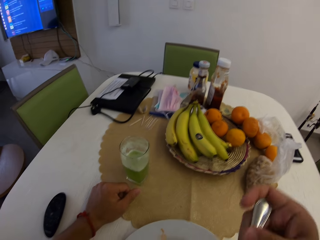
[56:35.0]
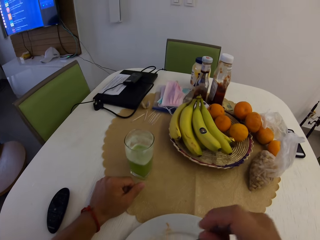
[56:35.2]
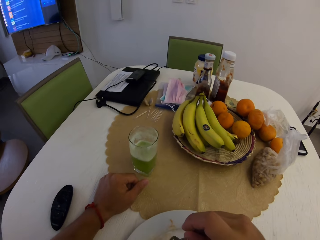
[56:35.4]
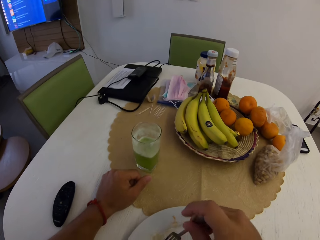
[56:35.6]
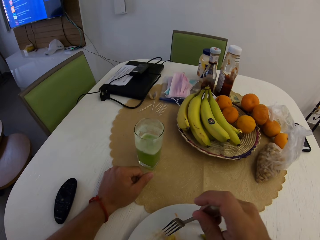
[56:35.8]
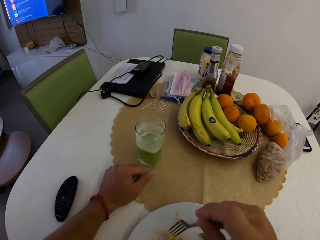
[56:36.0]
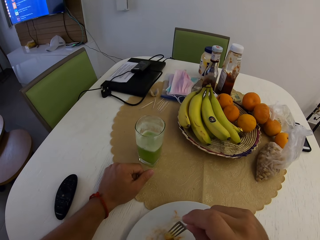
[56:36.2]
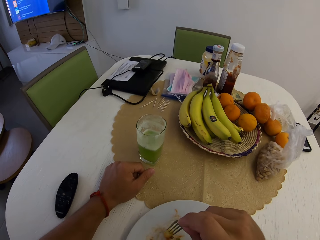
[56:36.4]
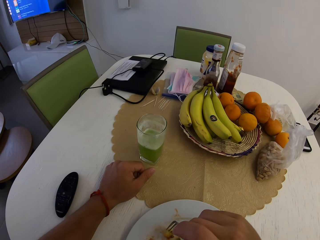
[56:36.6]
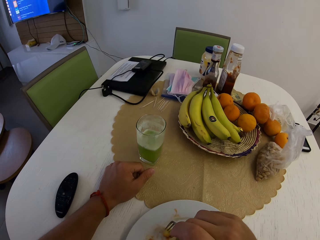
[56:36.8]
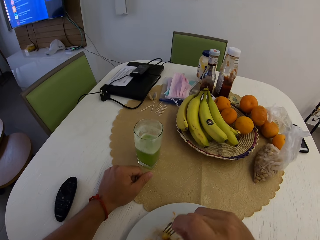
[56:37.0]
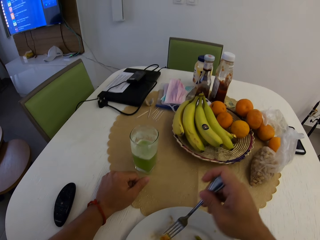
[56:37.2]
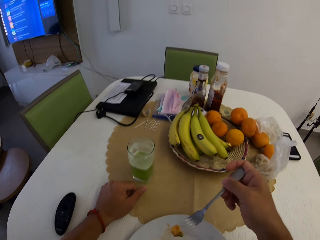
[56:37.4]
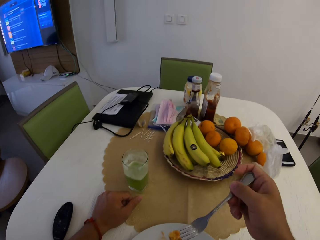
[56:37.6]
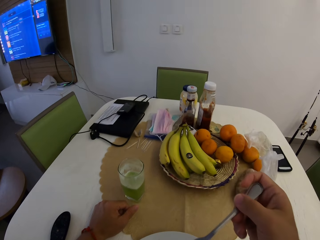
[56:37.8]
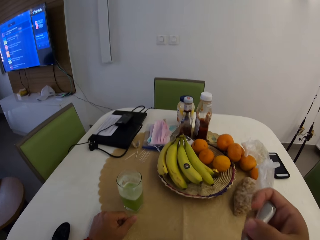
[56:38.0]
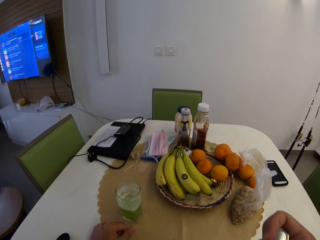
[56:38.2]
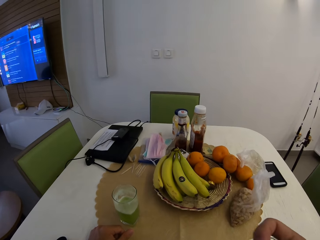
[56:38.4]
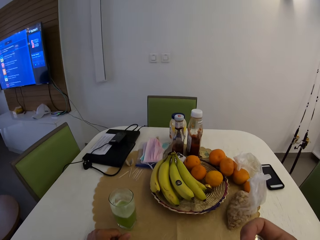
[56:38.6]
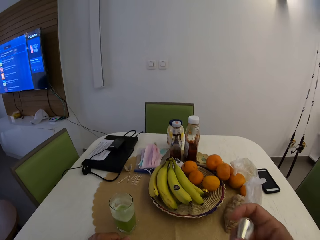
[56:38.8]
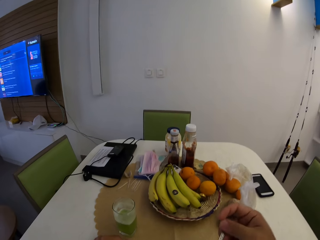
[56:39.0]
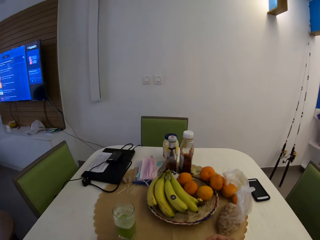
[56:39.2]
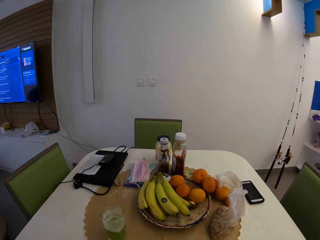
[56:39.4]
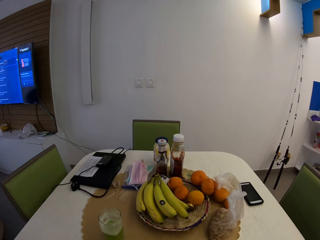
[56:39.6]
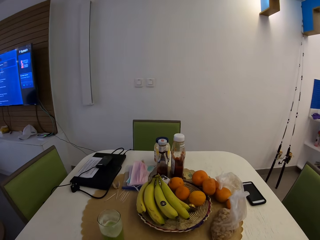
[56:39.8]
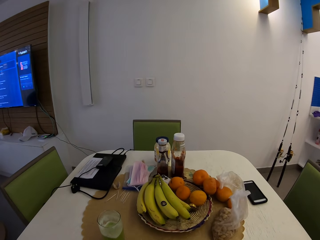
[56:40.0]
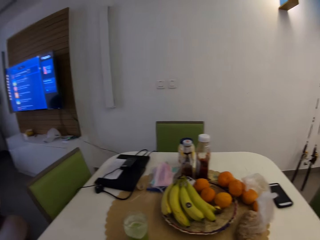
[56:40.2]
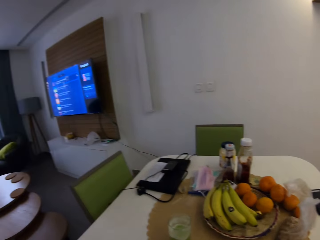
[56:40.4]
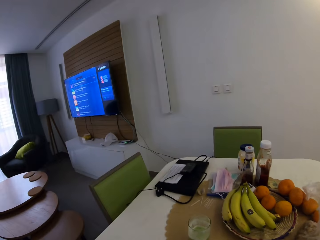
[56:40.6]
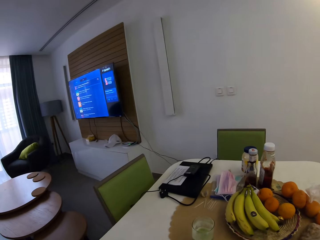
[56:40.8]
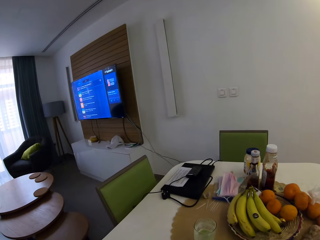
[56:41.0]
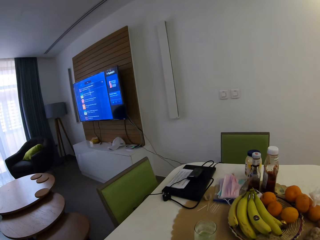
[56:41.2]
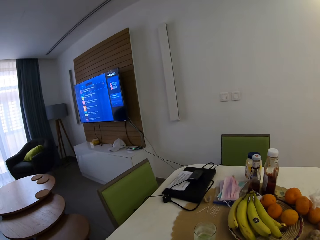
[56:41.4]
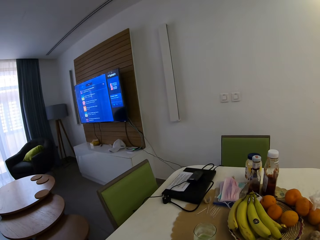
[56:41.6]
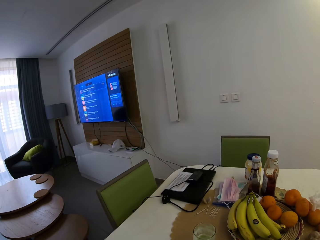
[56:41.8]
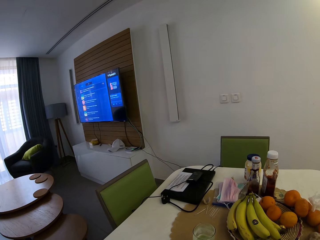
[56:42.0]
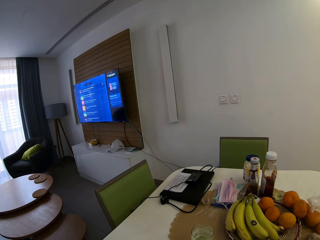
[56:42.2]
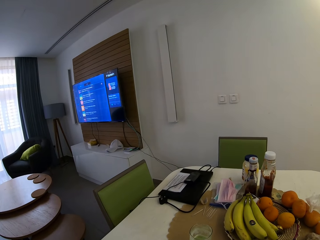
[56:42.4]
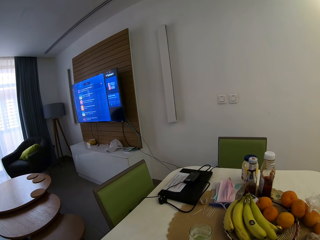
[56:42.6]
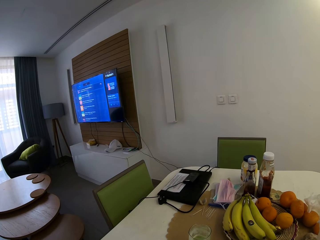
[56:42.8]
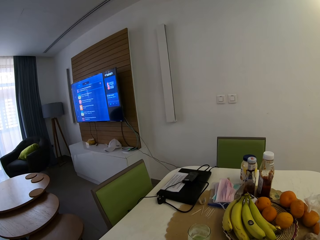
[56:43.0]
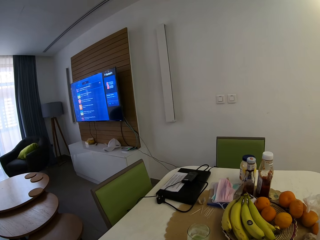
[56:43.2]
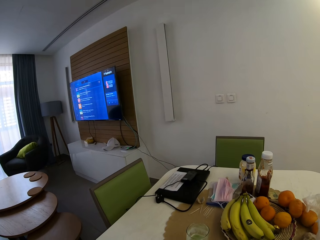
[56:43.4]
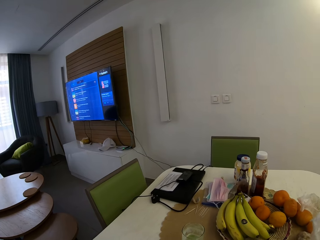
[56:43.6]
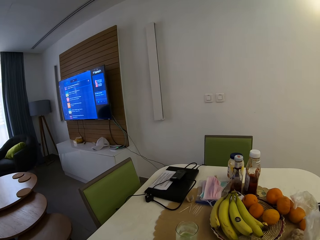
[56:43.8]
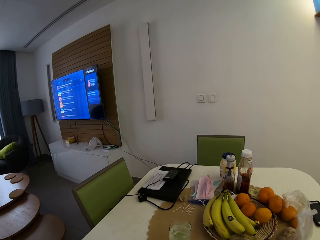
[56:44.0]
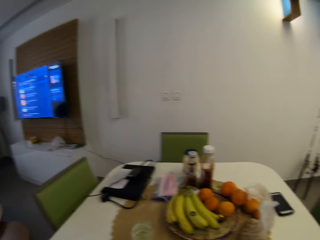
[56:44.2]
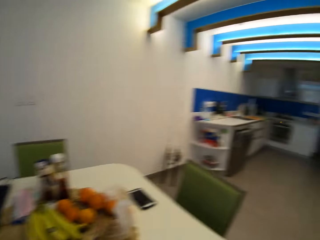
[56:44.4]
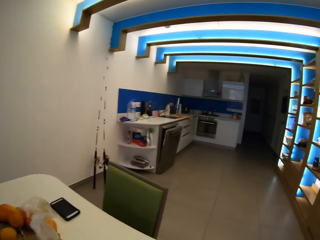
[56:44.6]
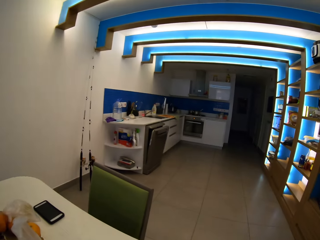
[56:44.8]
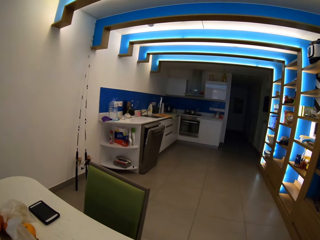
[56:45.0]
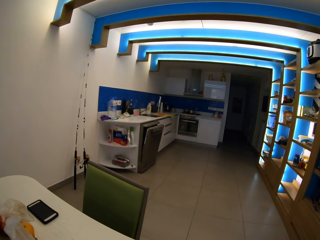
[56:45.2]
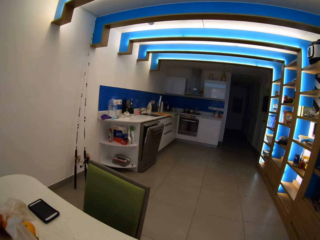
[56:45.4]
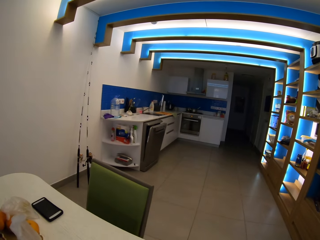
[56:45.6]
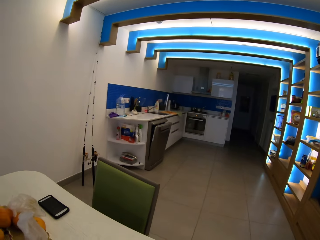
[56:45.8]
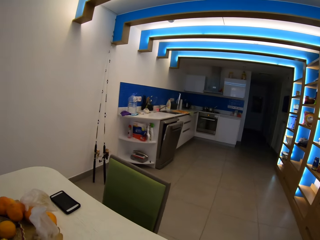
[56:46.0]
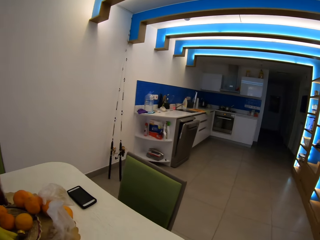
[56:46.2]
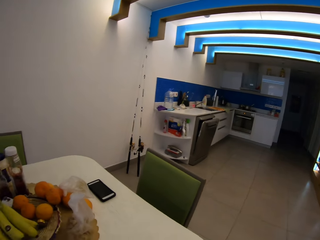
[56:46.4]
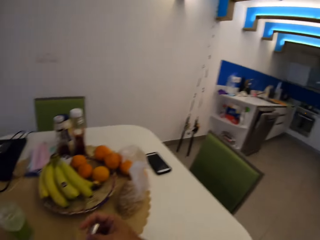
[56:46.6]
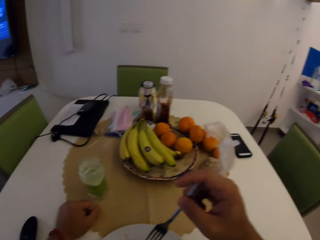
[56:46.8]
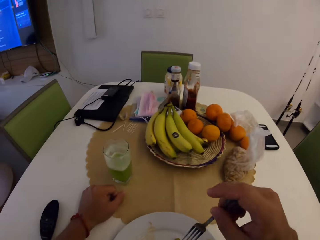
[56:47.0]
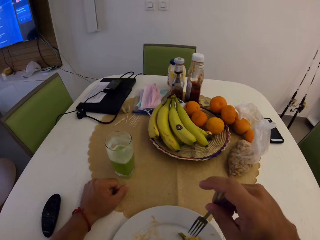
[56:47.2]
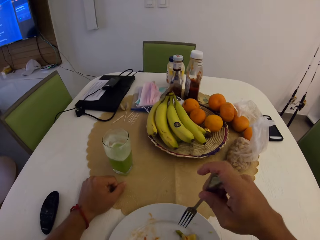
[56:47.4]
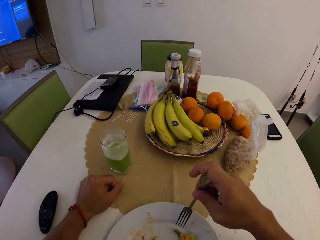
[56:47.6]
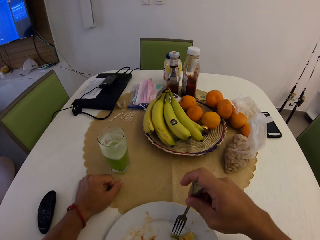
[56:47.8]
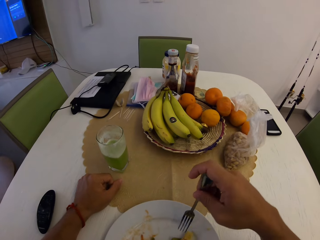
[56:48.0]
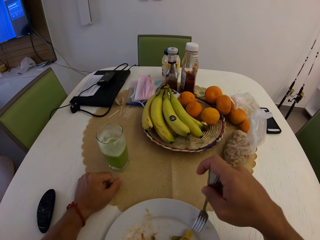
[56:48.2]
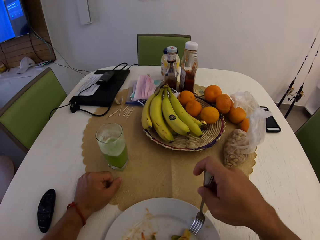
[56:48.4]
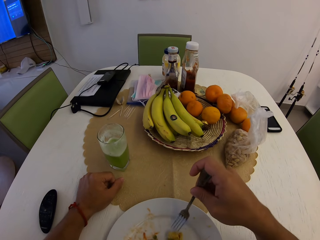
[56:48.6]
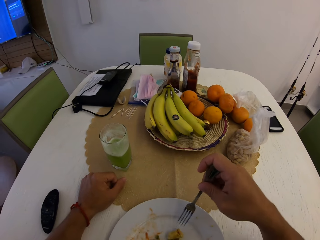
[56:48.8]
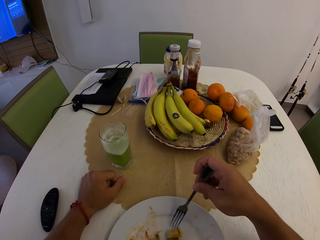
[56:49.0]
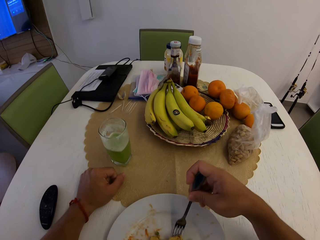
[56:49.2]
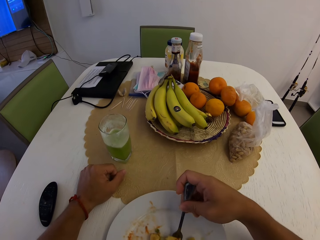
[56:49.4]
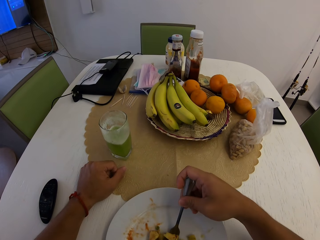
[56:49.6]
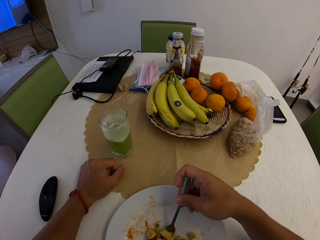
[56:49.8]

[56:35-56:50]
The camera wearer looks around. They eat.

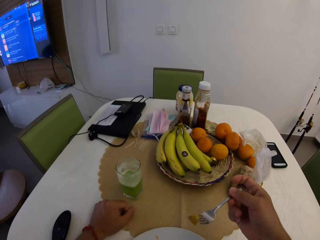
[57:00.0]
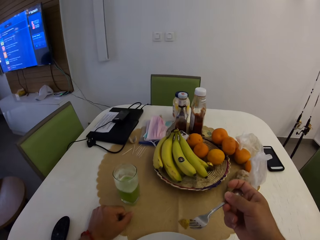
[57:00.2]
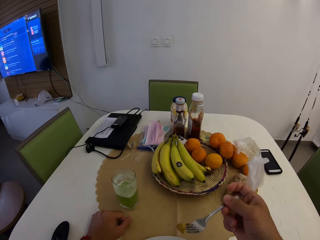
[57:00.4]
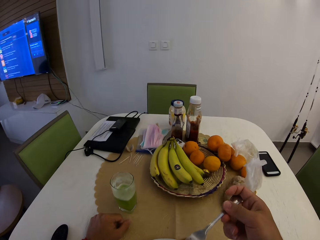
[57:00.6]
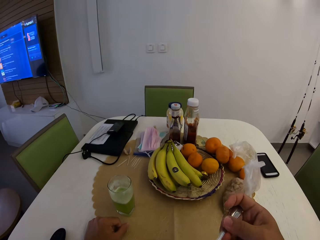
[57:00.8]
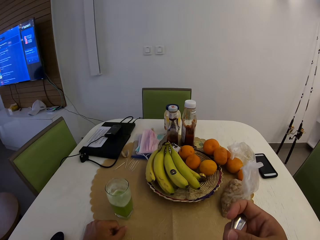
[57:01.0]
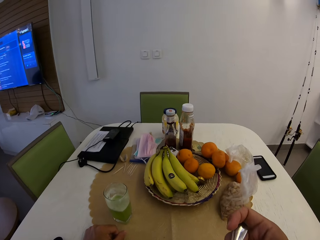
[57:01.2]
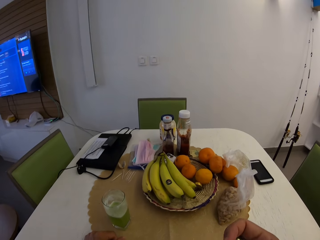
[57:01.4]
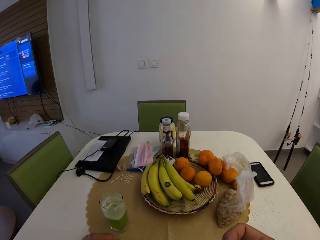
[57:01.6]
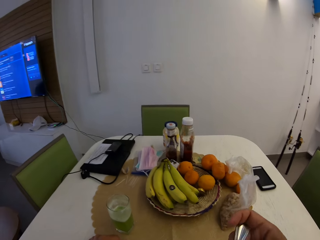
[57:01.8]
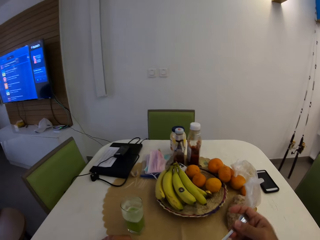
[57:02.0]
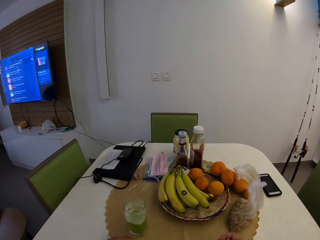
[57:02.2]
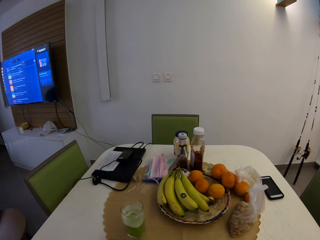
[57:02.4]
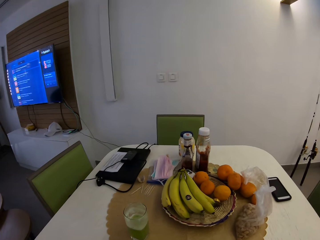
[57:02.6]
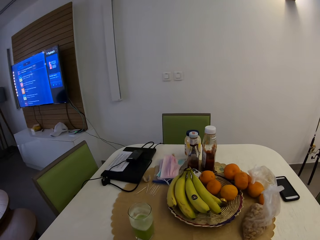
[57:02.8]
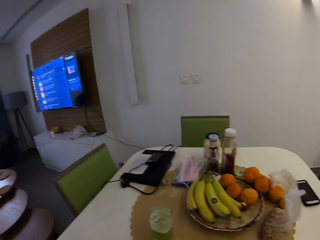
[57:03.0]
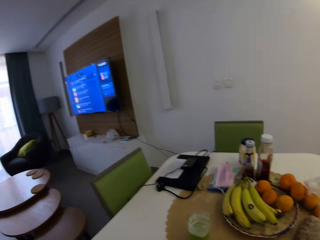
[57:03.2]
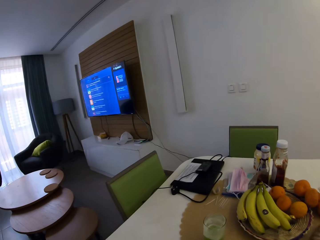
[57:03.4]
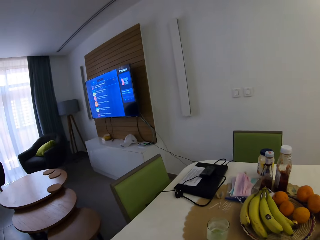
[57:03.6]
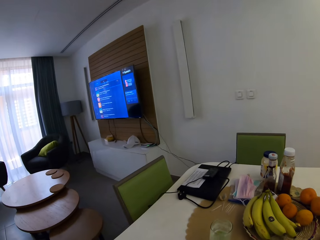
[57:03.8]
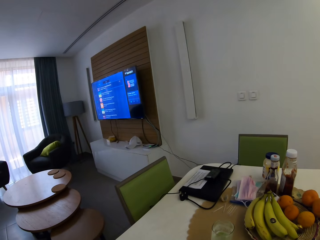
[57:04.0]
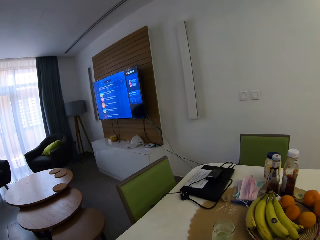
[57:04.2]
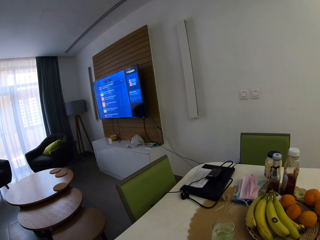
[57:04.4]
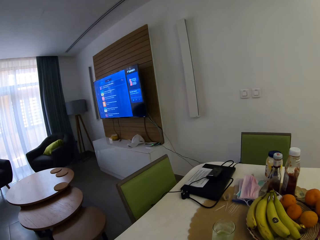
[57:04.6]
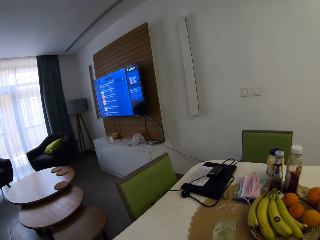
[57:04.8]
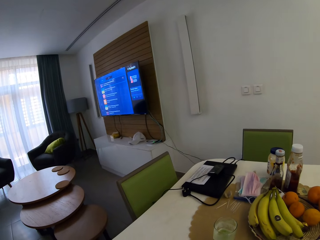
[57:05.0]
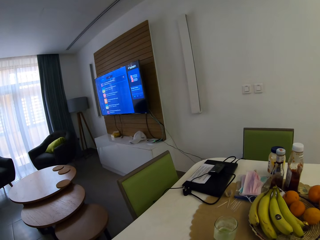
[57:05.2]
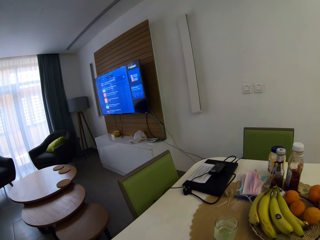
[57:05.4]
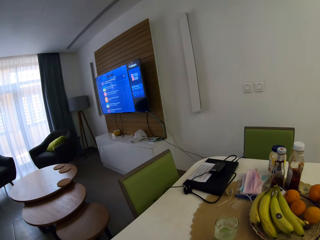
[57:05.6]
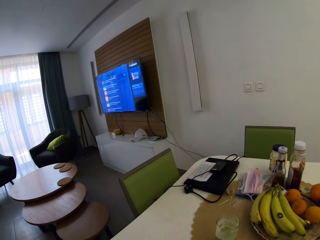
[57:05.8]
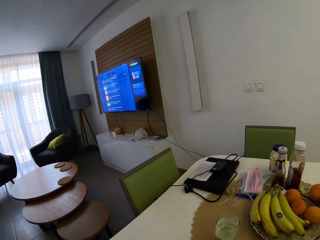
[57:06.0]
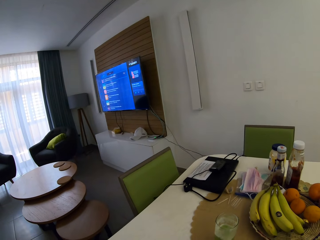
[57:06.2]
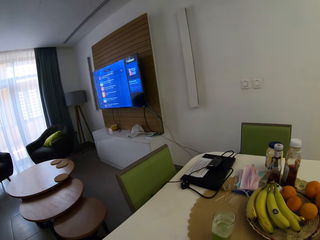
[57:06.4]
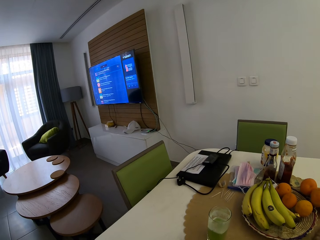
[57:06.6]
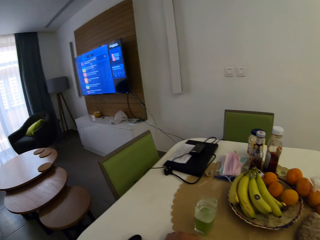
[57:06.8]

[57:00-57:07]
The camera wearer looks around.
